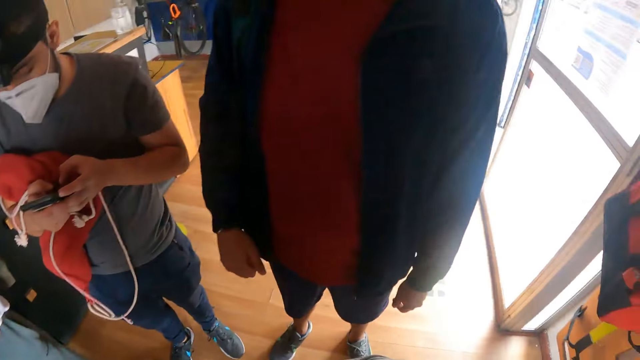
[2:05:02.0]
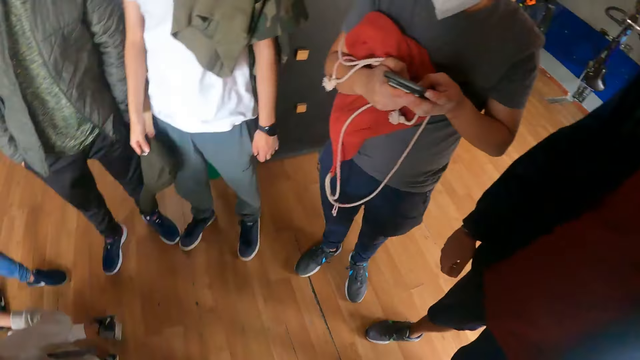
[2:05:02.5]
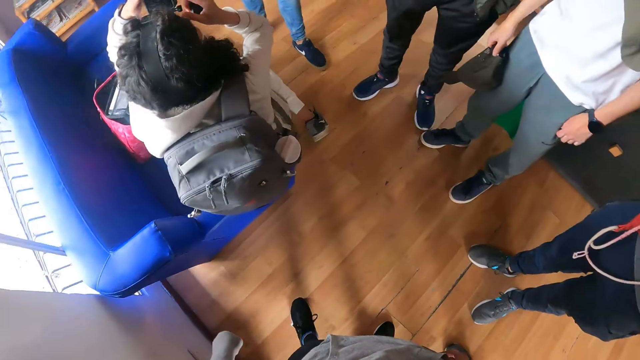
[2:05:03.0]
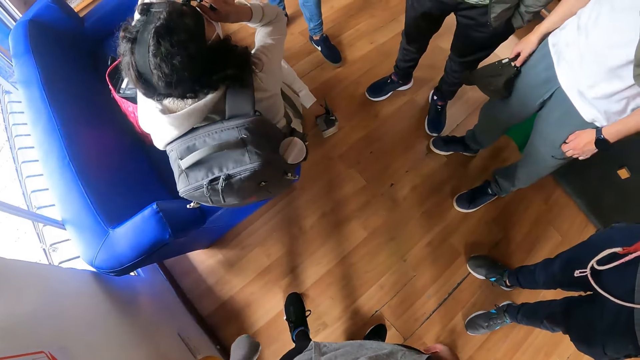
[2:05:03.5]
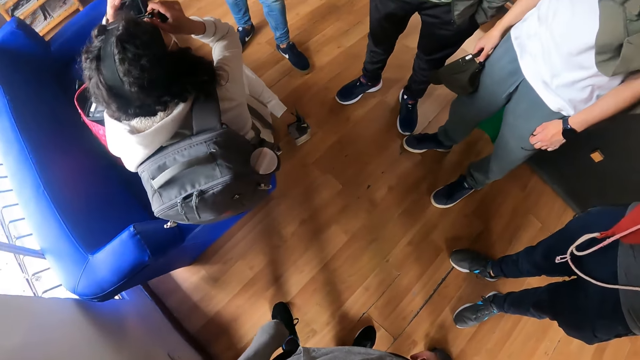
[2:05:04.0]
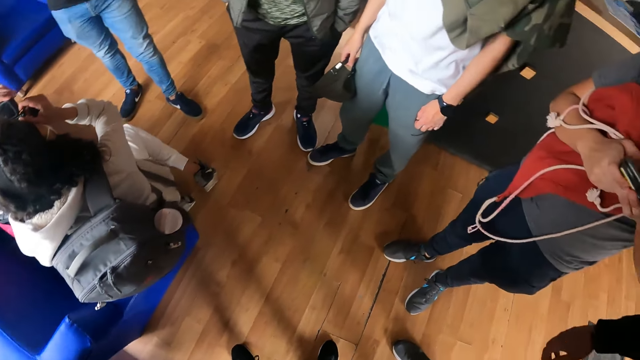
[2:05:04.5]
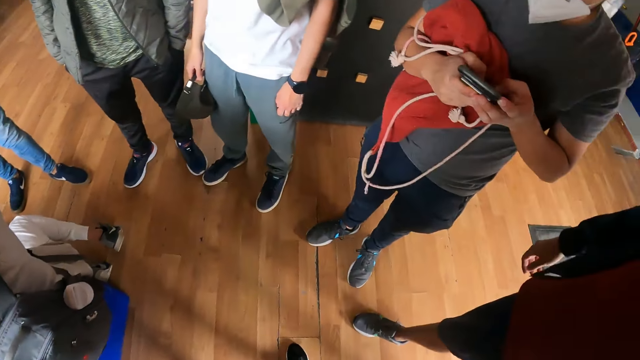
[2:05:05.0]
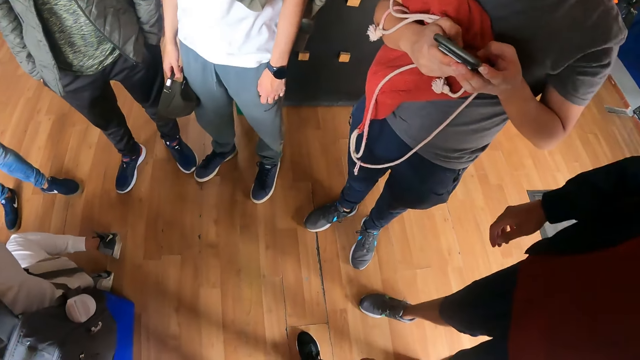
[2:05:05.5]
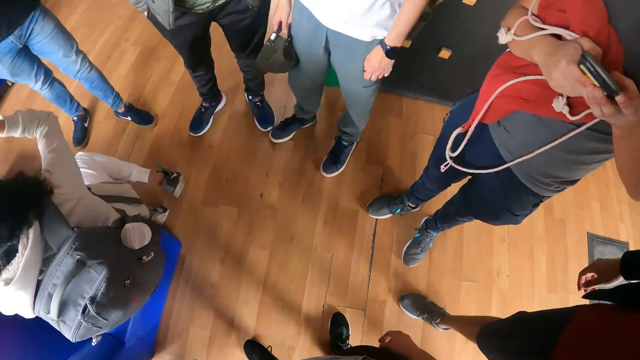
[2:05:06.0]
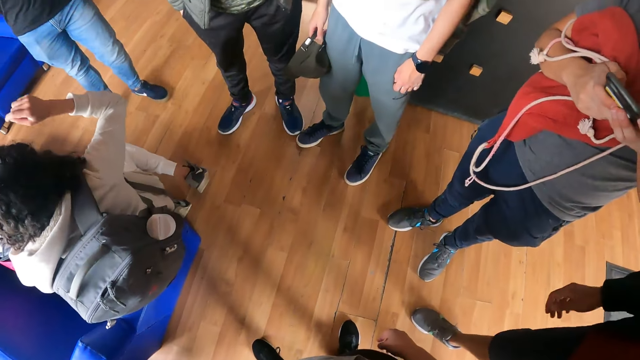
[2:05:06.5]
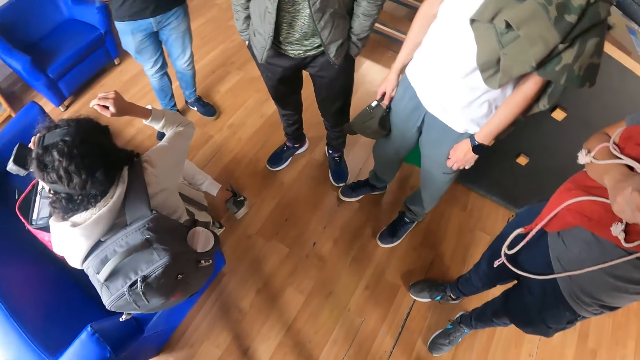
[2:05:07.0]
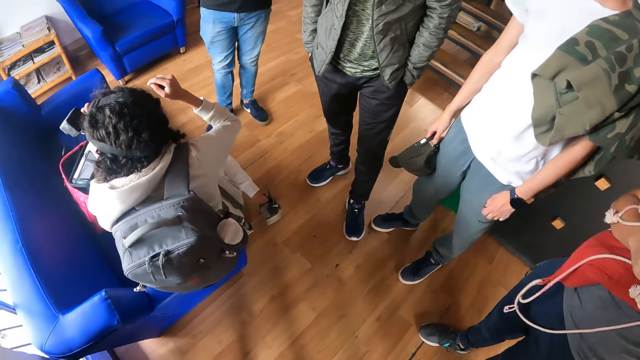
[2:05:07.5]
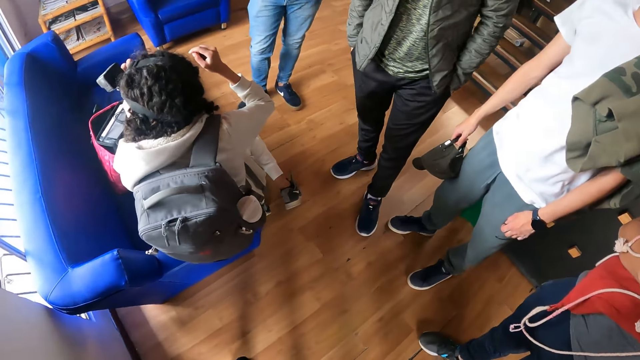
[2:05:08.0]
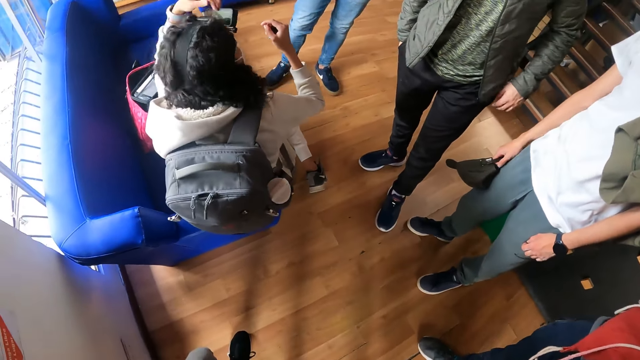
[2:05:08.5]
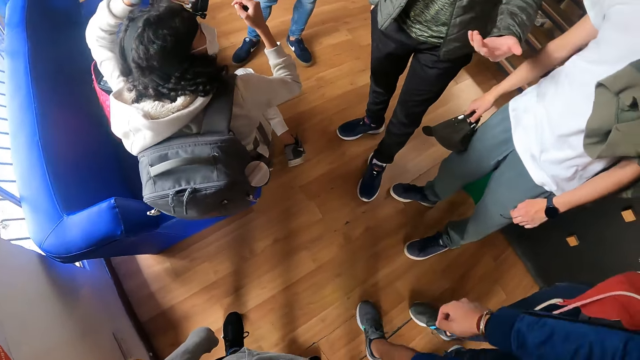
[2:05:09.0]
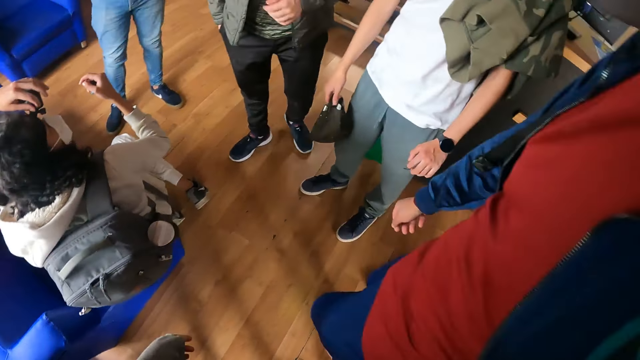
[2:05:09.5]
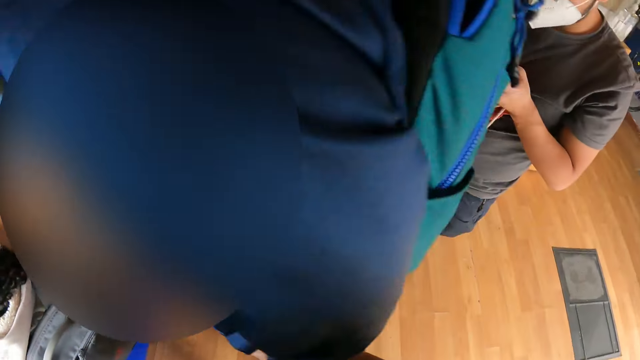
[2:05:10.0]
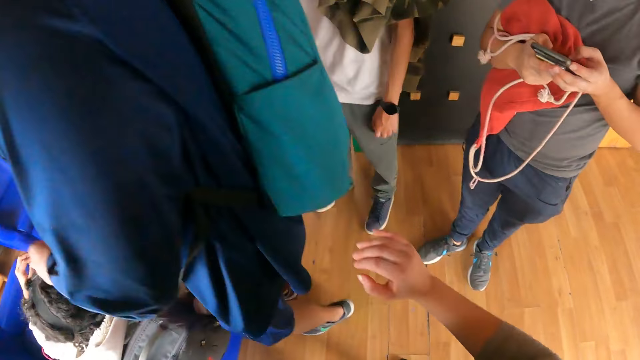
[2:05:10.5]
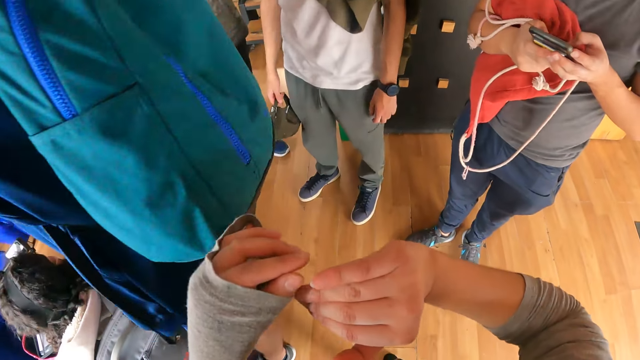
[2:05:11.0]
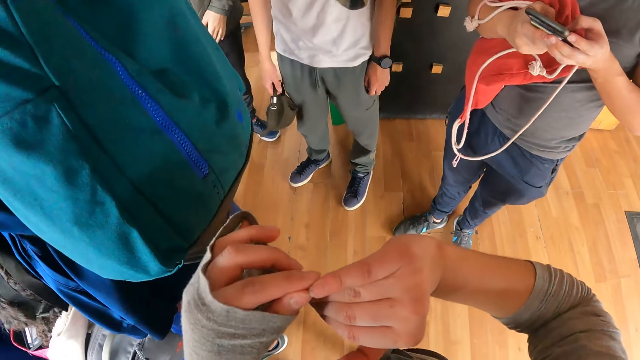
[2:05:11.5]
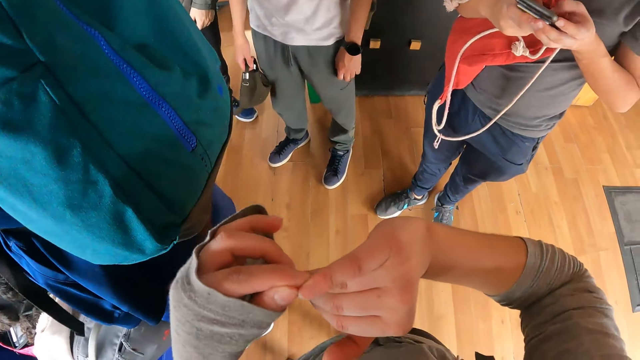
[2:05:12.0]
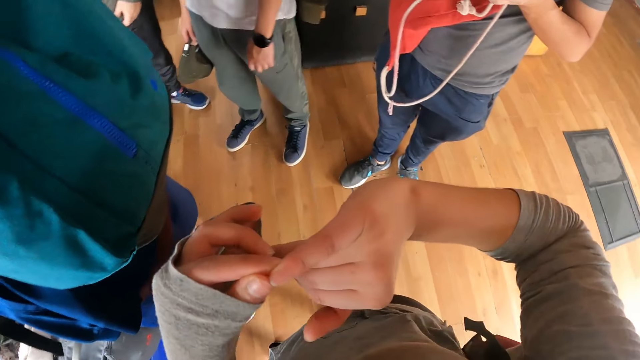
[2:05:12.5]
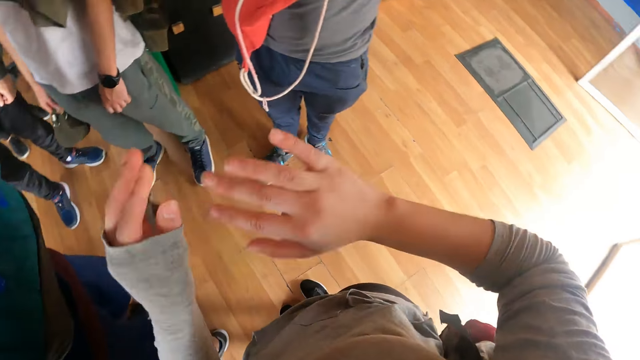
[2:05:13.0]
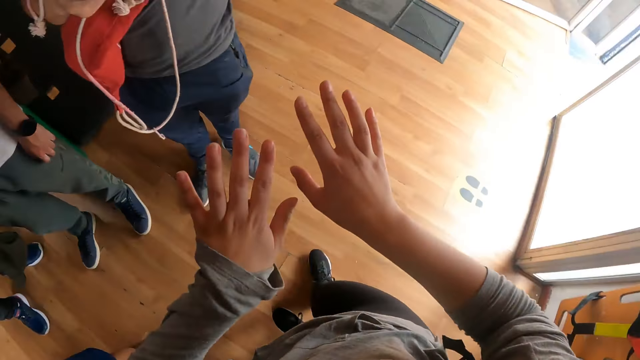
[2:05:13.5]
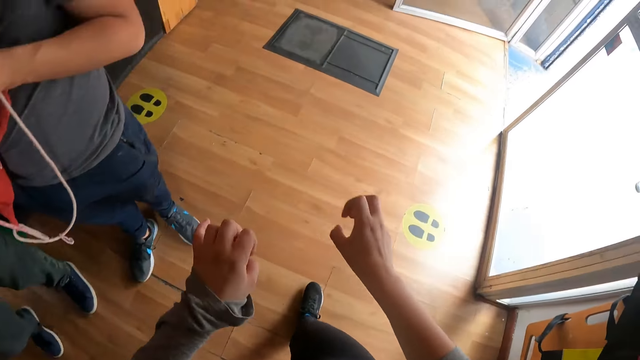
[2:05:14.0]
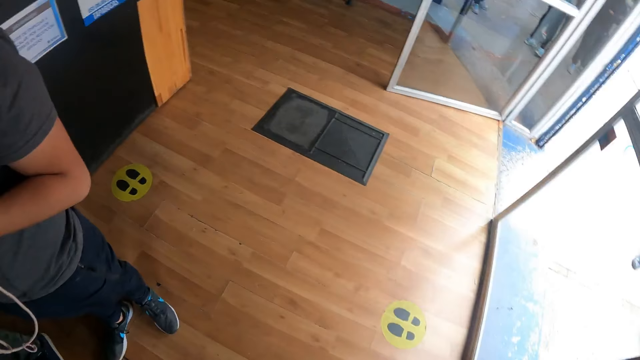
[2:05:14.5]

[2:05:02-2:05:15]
The camera wearer looks at her fingers. She holds her right hand with her left hand.

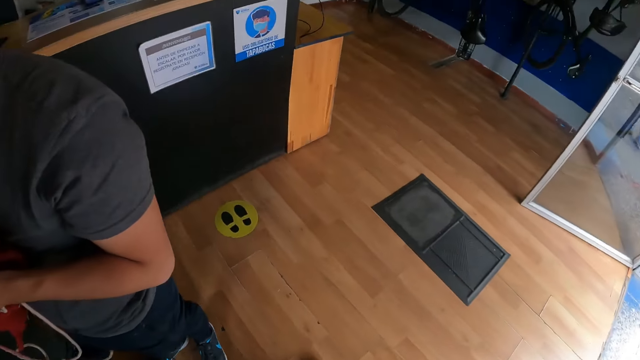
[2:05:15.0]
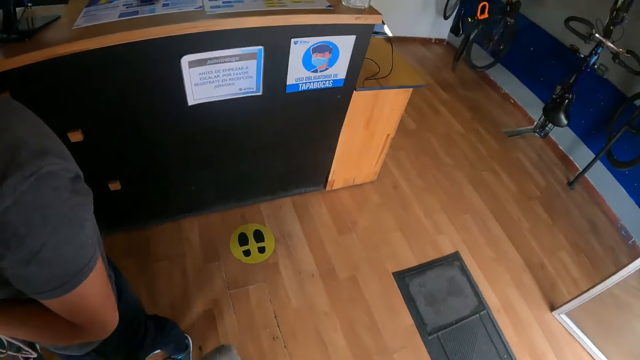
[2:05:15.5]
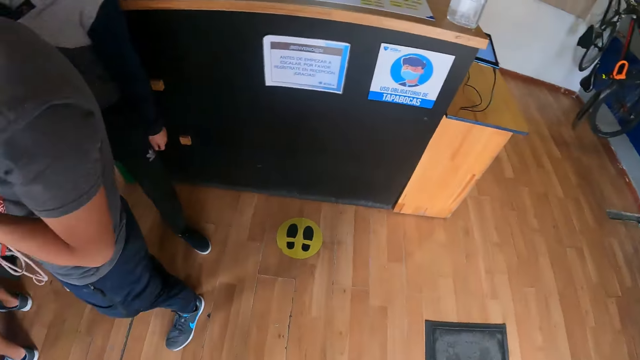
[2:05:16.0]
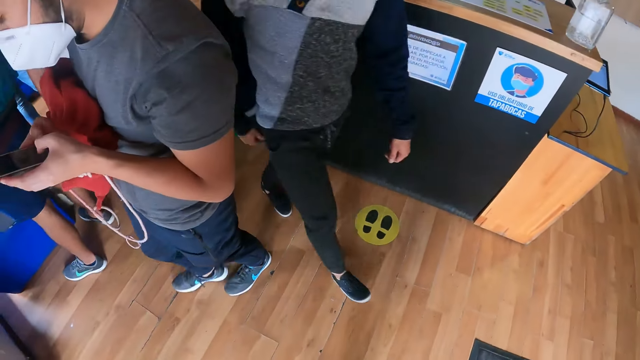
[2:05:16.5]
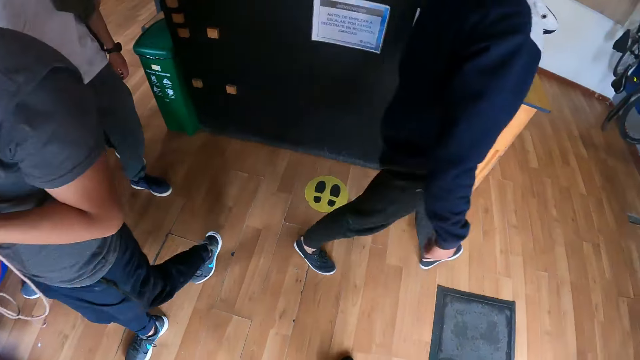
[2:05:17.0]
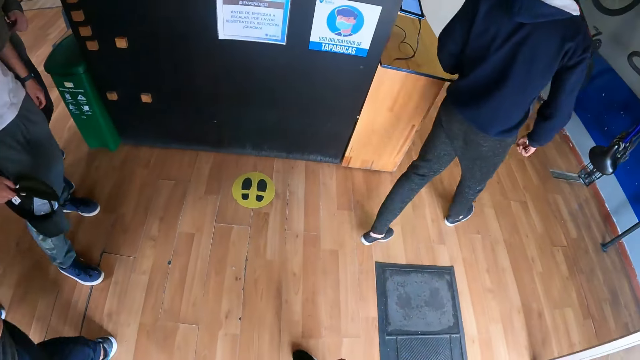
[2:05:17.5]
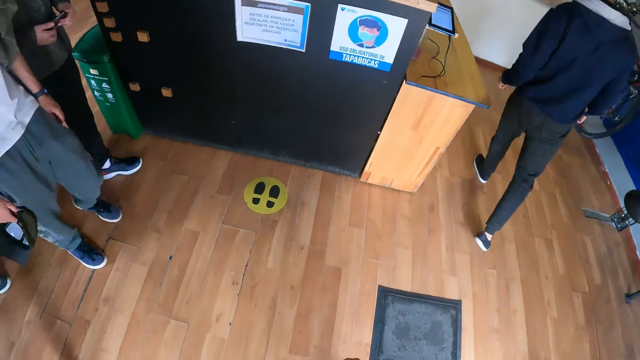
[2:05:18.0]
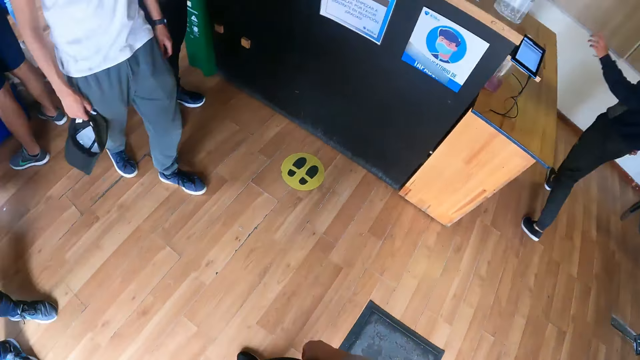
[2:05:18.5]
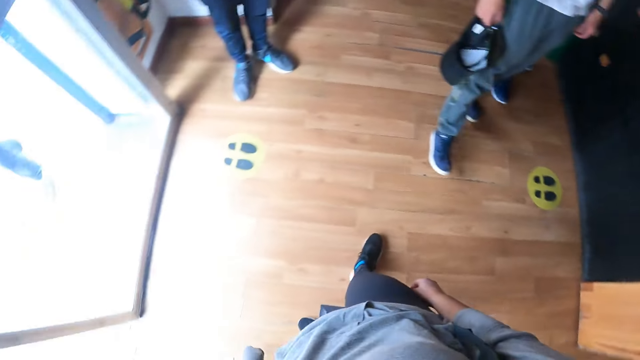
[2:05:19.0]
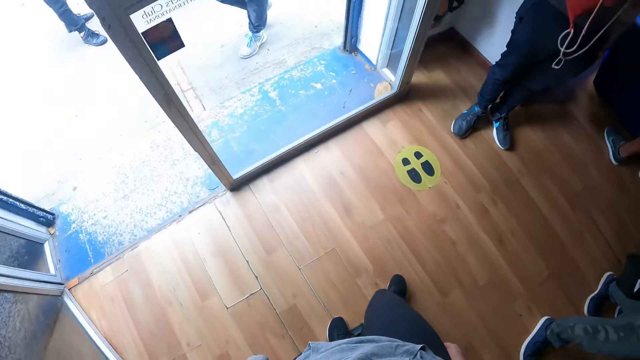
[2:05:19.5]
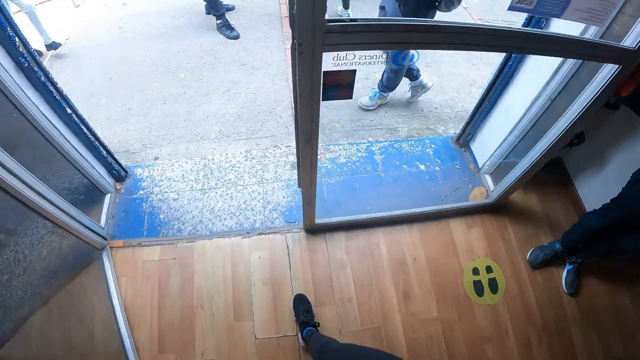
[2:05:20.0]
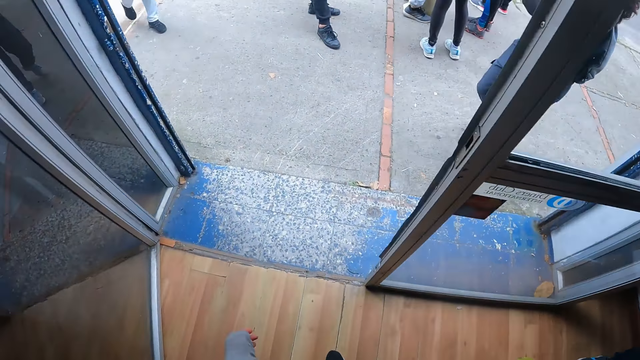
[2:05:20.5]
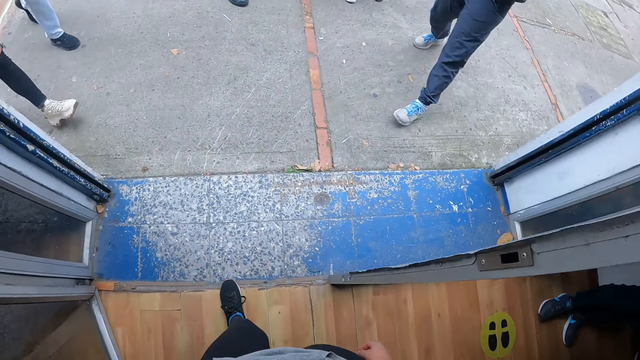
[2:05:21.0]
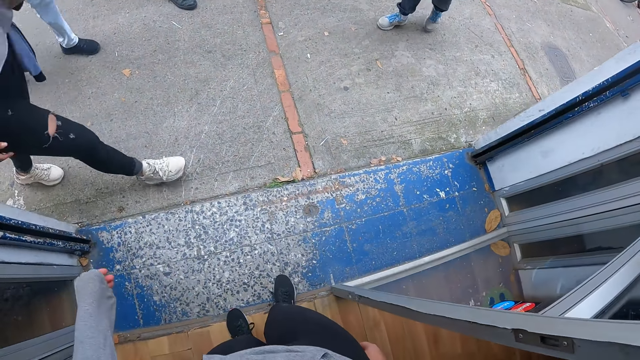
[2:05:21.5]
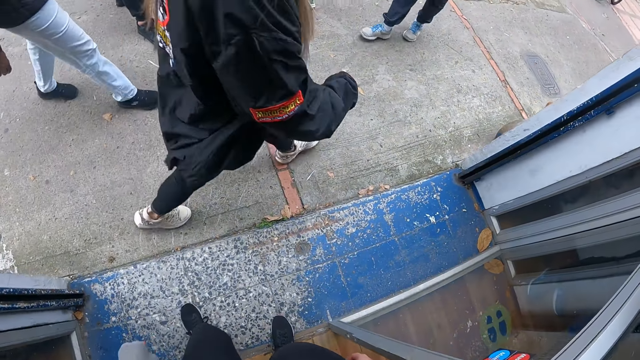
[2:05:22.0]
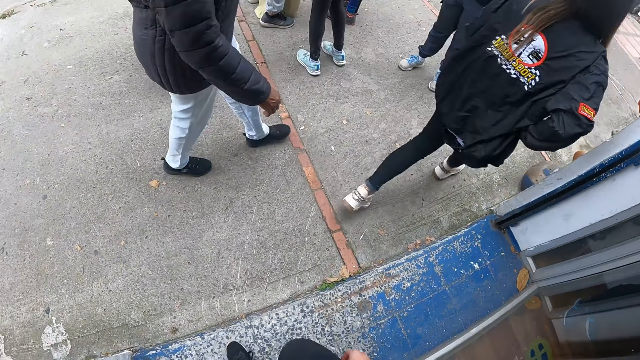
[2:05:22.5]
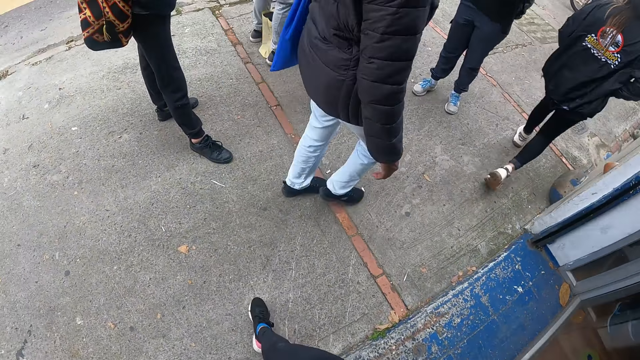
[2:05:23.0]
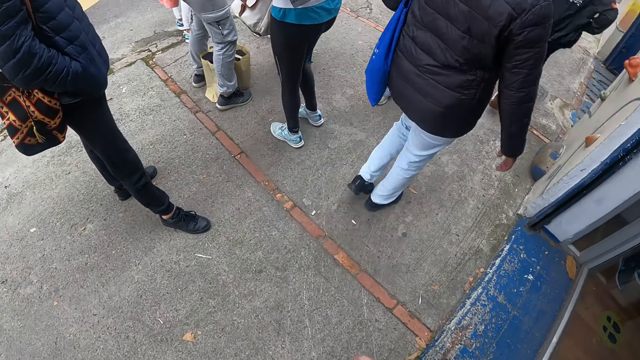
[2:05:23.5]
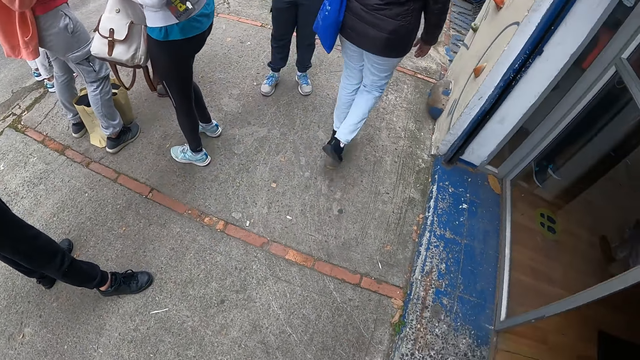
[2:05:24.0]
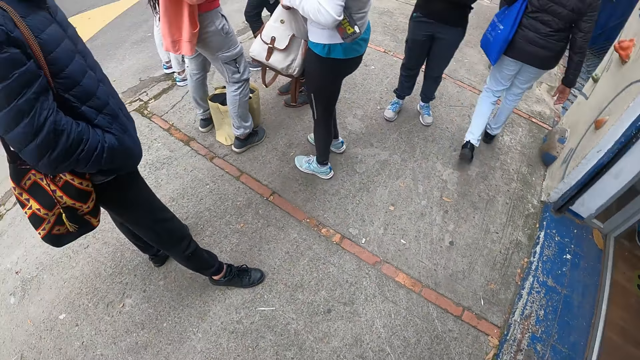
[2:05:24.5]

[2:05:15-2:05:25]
The camera wearer looks around. They walk out of the recreation center.
